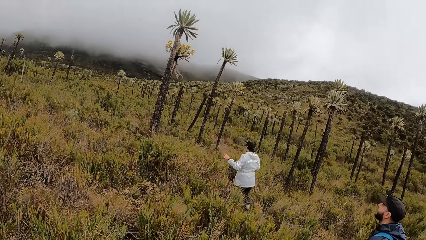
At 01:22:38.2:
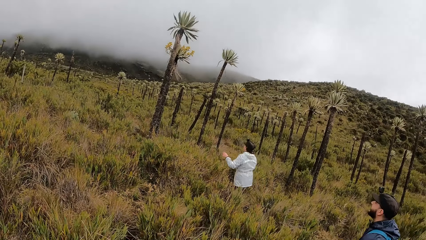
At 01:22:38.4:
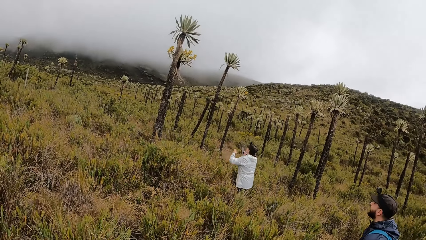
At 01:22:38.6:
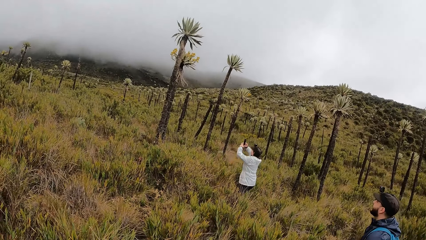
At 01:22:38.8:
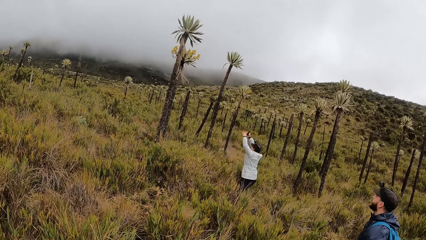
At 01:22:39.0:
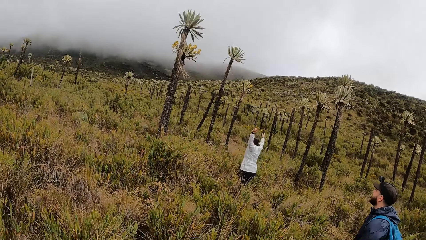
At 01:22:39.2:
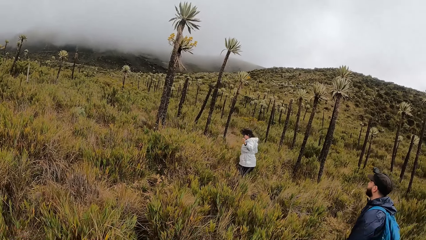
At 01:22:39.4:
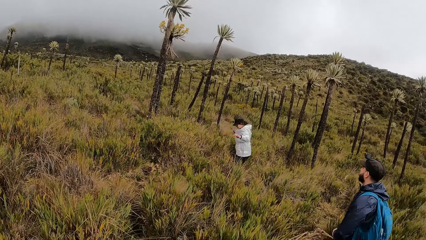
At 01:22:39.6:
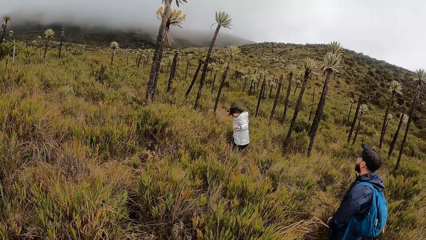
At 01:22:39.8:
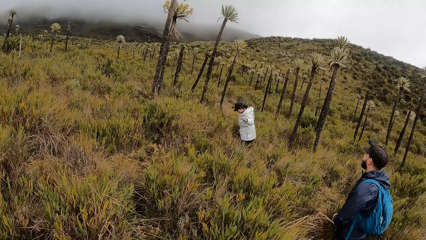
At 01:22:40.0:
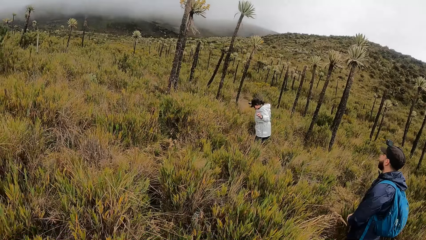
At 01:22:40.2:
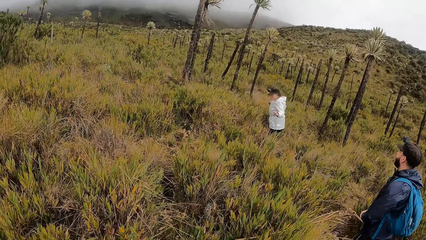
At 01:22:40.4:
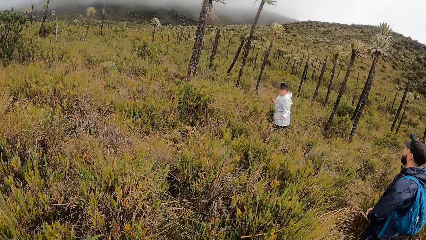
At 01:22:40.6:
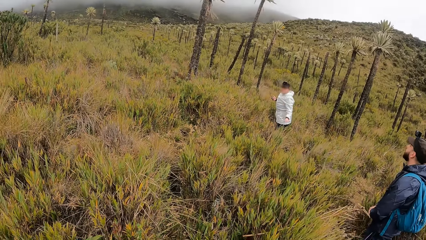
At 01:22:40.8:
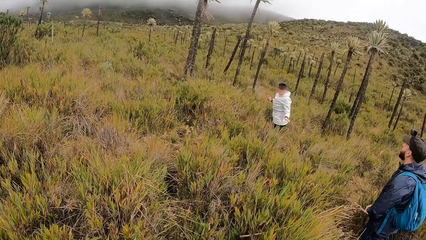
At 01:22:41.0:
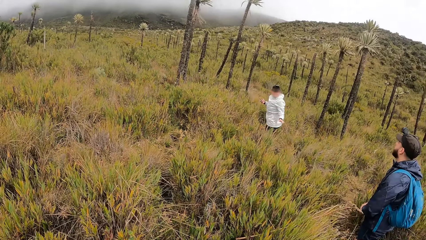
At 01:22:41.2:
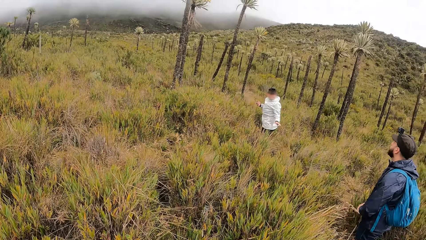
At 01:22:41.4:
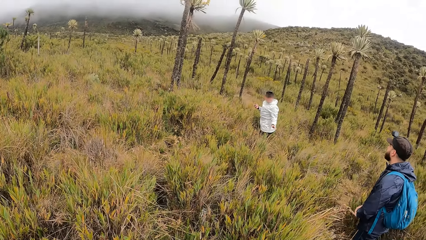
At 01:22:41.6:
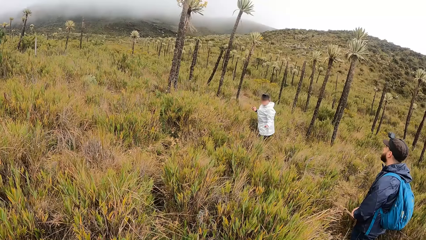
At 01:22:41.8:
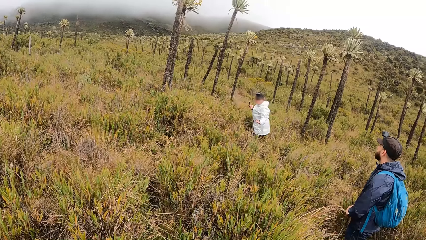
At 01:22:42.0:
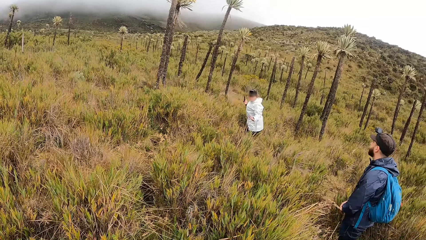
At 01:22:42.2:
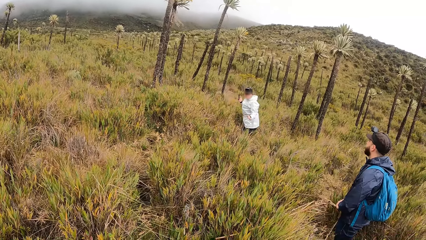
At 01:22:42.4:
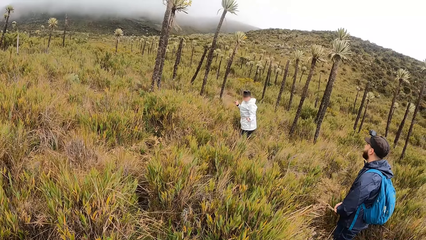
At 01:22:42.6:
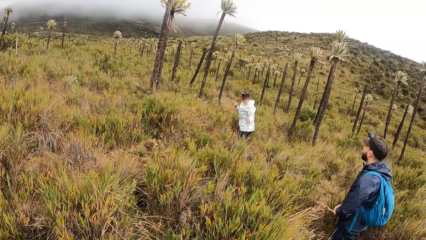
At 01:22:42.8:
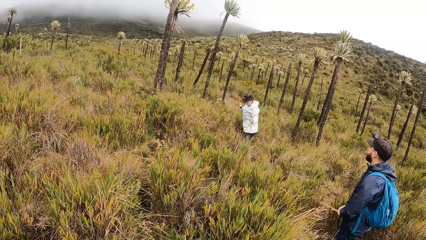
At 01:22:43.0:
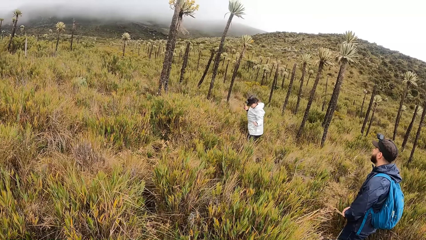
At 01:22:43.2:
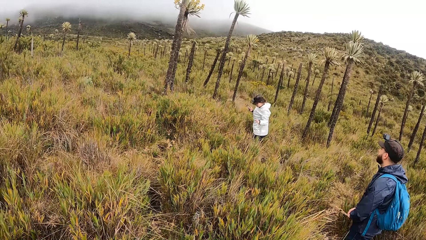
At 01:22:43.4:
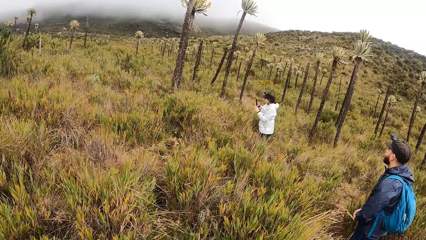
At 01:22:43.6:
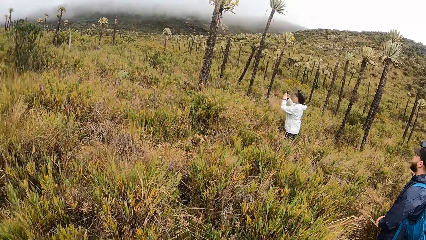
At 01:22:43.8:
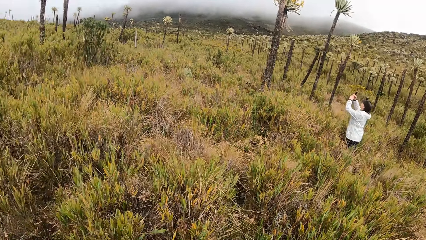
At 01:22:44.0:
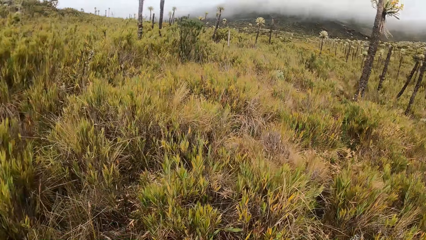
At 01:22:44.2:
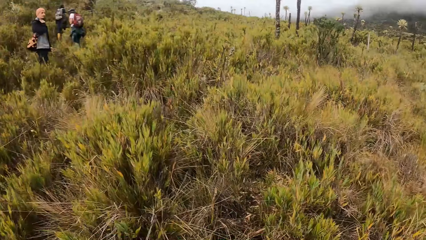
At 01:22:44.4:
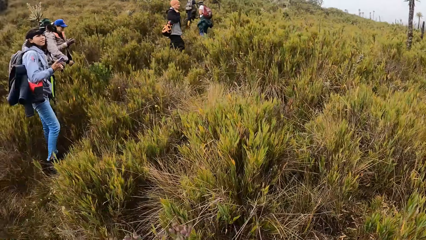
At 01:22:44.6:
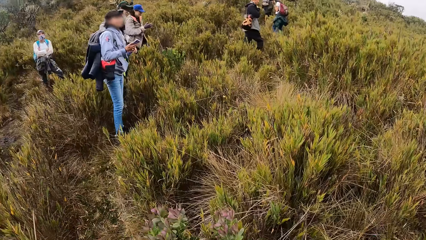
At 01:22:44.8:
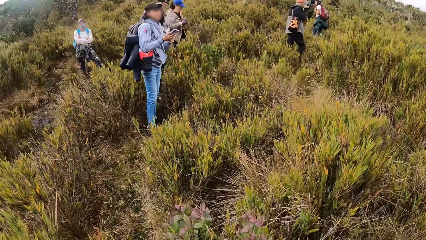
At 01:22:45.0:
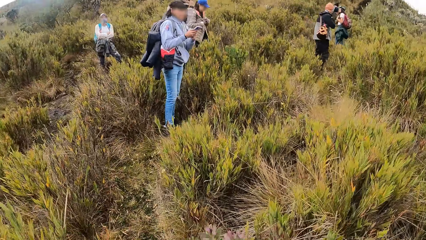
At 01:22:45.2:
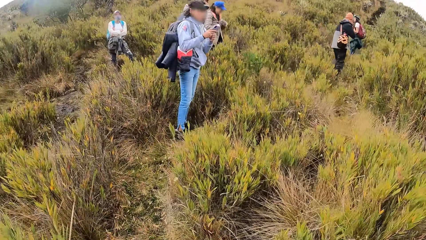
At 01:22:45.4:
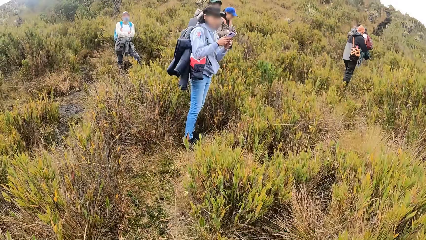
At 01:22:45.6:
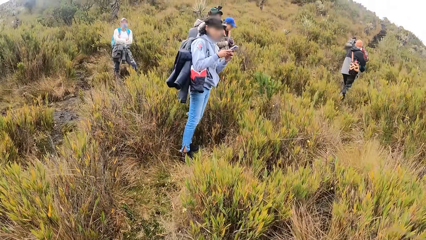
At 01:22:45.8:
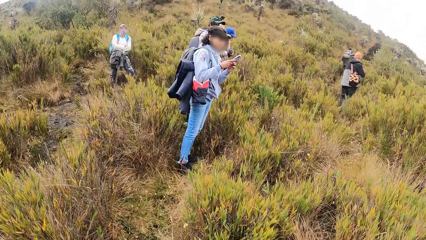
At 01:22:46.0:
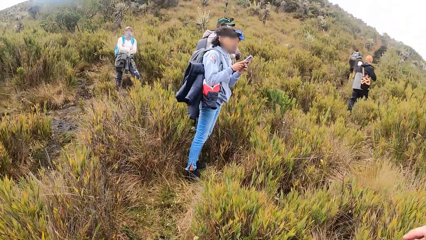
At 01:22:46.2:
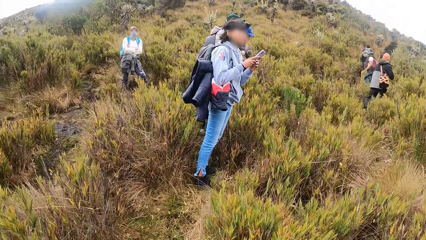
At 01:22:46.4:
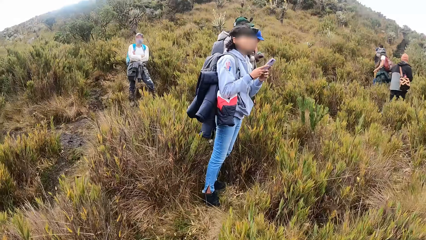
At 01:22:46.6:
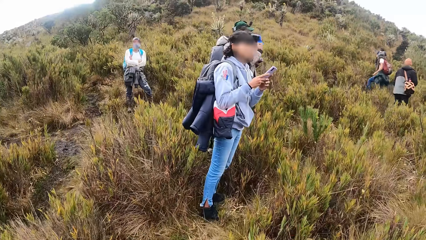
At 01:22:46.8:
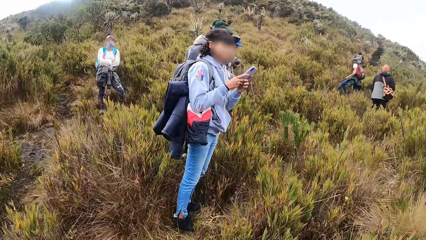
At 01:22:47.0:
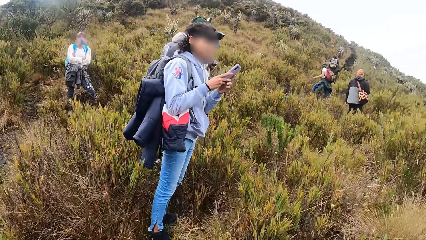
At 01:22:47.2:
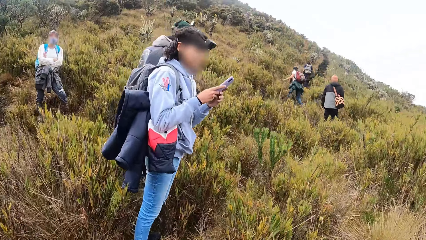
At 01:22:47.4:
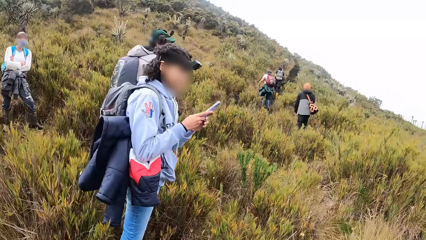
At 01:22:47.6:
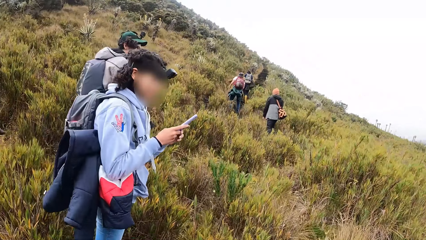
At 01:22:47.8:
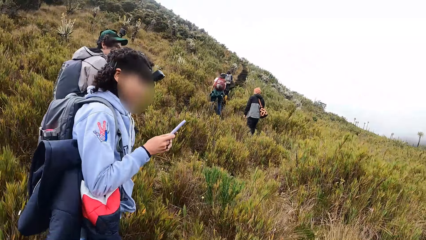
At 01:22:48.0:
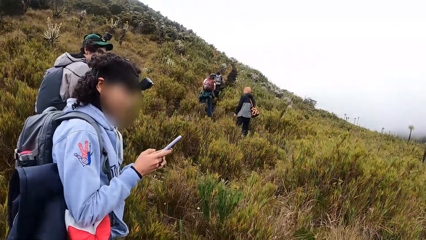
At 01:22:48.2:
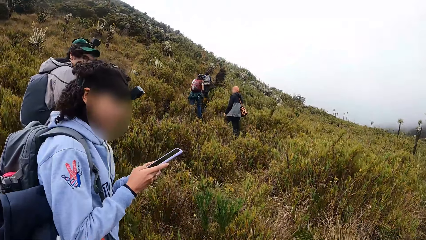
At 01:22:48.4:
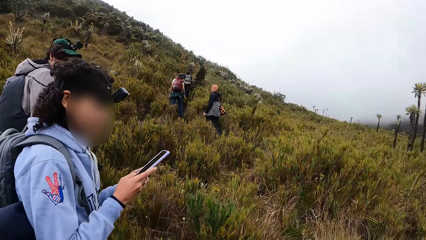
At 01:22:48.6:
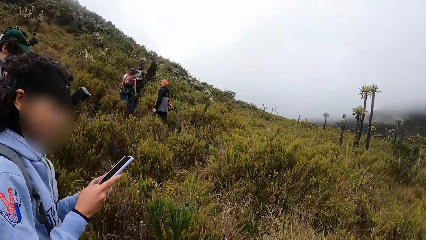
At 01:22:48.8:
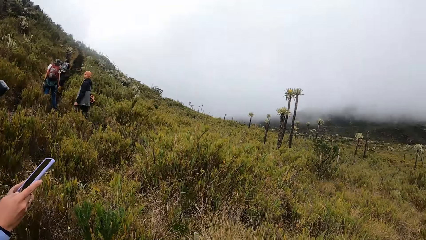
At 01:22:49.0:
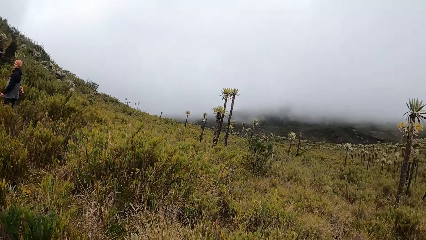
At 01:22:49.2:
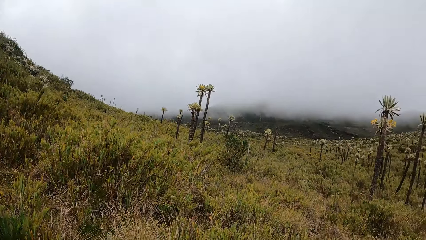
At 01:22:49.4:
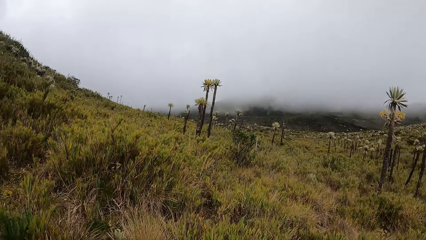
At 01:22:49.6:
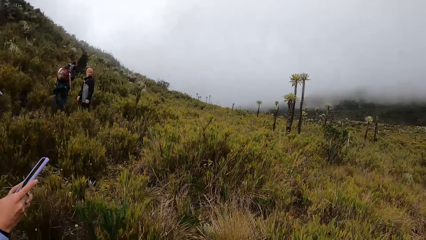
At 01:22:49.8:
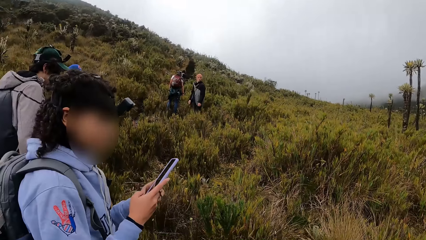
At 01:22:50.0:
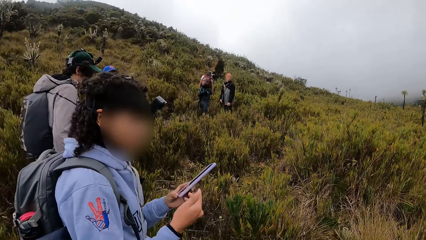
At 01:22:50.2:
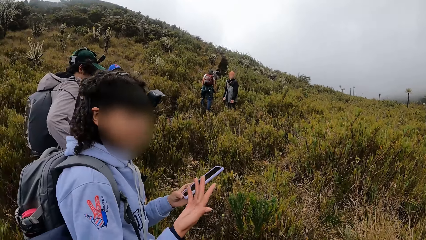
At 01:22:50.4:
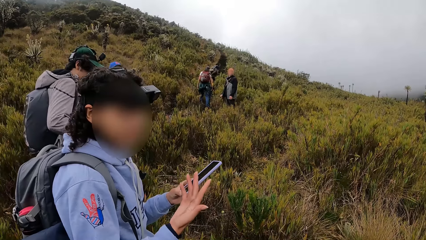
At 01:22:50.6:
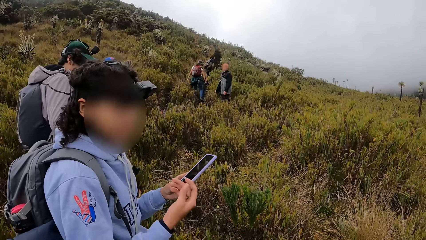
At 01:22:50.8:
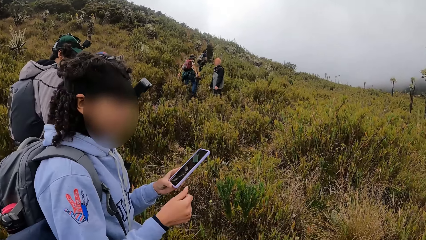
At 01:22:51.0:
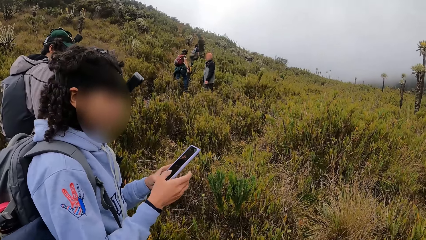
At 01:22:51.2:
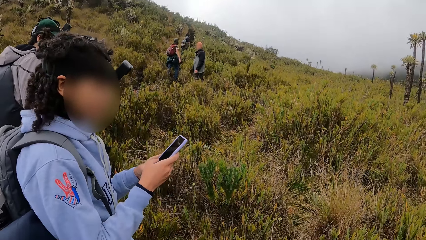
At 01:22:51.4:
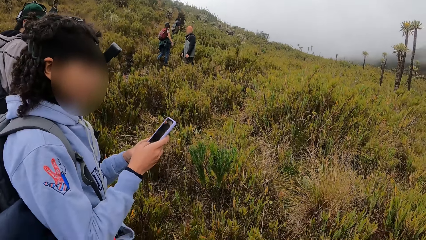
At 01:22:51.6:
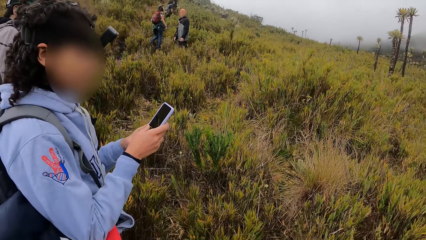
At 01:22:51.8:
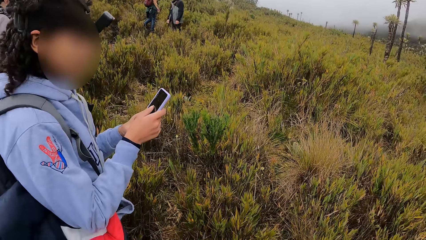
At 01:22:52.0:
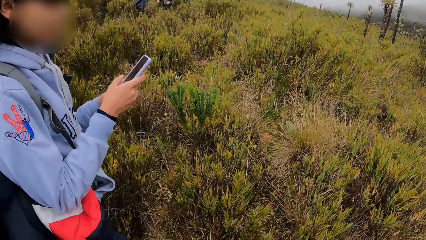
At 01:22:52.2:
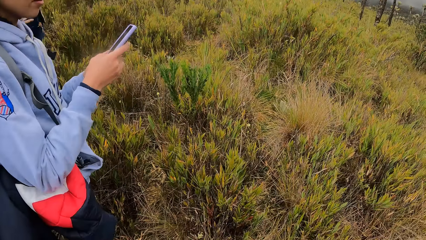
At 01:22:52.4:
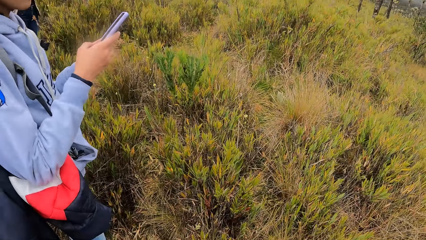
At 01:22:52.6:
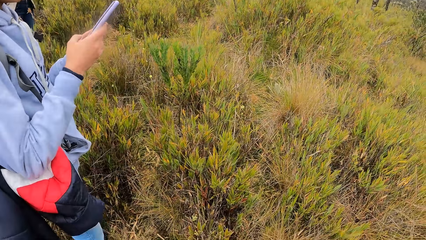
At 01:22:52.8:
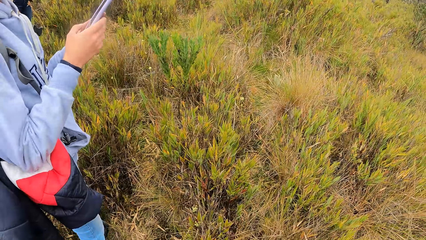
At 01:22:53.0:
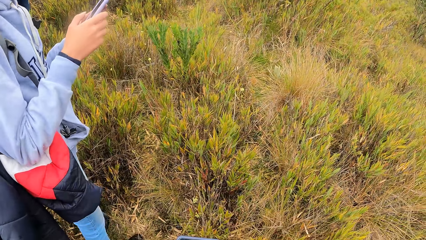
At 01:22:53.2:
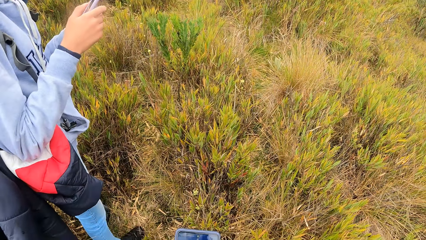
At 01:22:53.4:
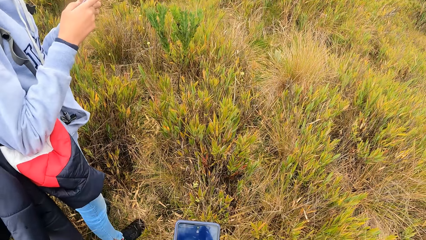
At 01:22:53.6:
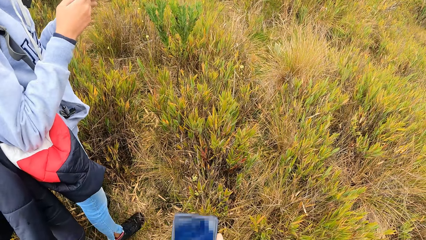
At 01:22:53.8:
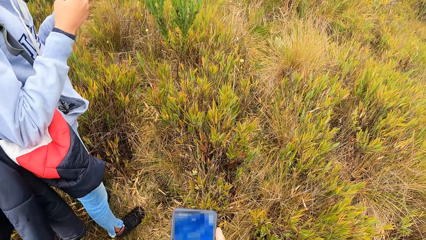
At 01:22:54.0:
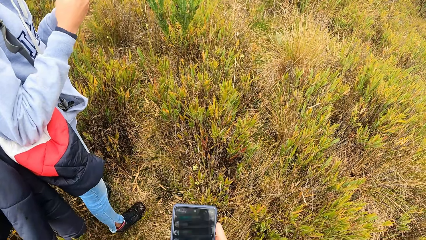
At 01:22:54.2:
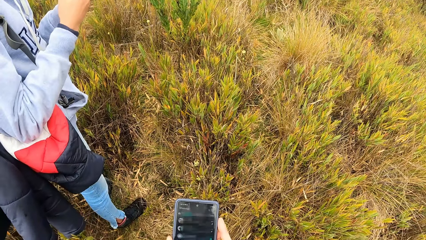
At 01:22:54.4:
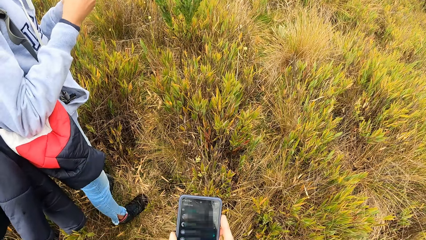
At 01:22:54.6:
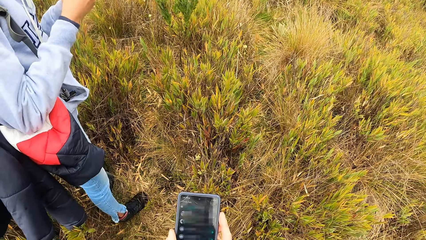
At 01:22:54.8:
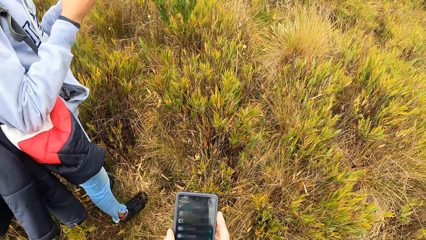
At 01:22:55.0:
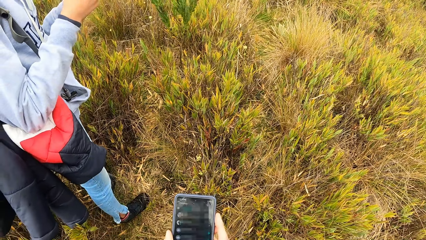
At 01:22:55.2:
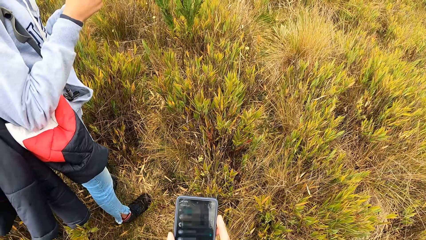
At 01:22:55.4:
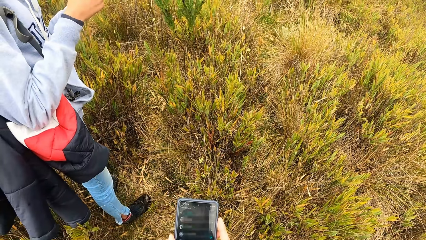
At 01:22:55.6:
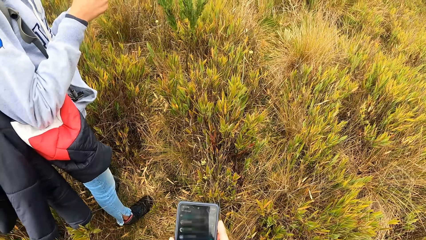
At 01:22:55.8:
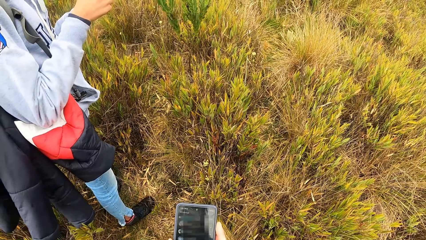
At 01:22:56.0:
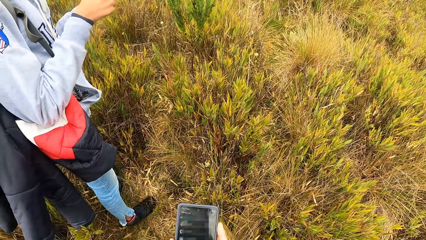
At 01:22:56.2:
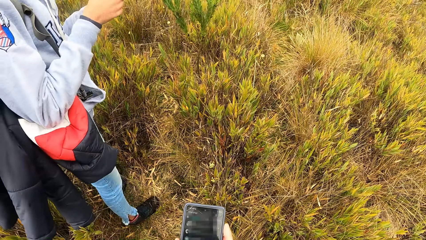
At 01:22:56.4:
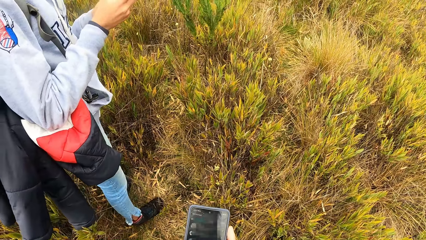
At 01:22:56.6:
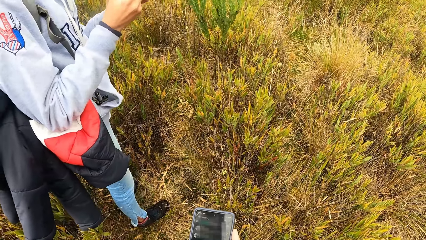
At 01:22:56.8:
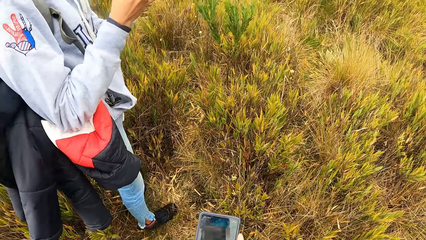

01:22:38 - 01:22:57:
A woman raises both hands. The woman interacts with a man. Another woman operates a phone in her hands. The camera wearer walks through the field towards the other woman. The other woman interacts with the camera wearer. The other woman operates the phone in her left hand with her right hand. The camera wearer operates a phone in her left hand with both her hands.
